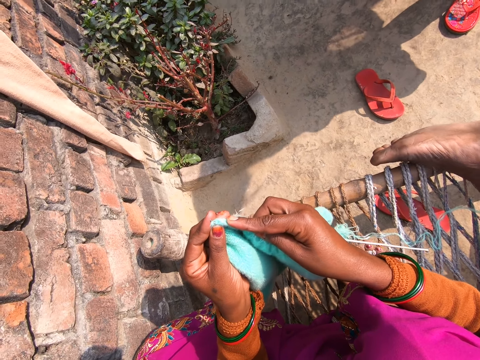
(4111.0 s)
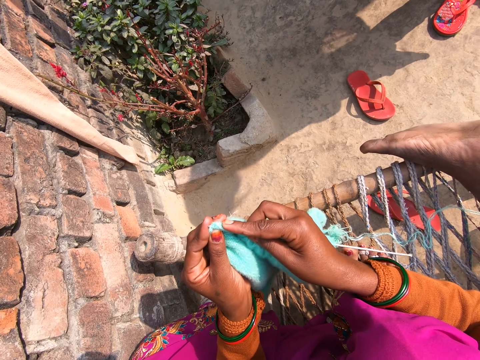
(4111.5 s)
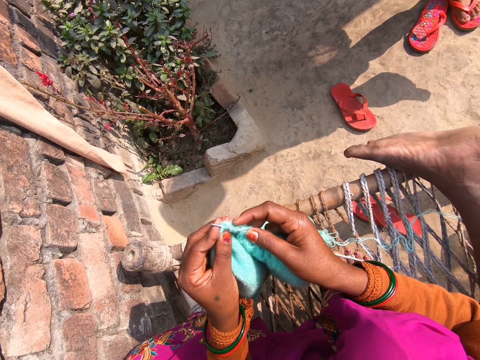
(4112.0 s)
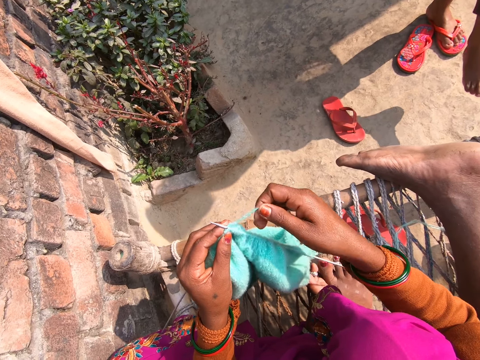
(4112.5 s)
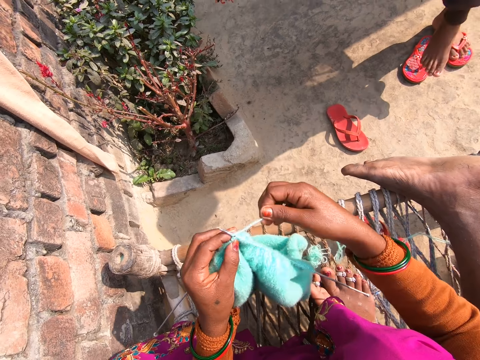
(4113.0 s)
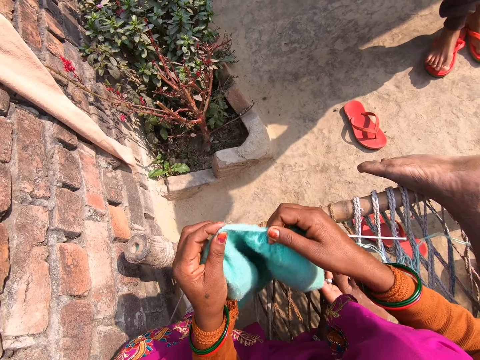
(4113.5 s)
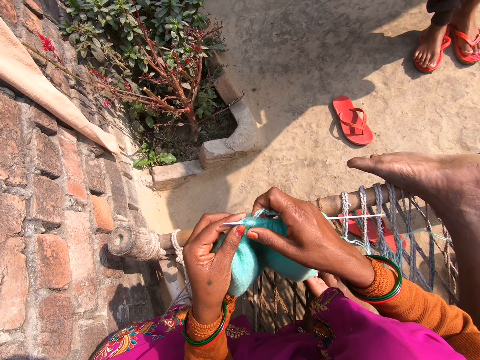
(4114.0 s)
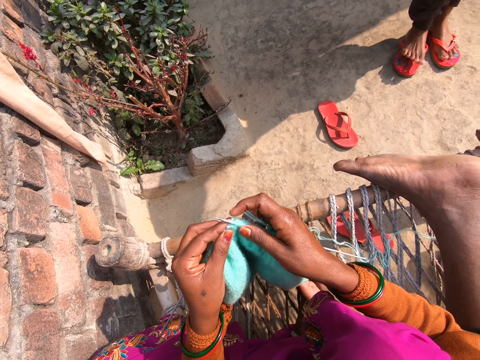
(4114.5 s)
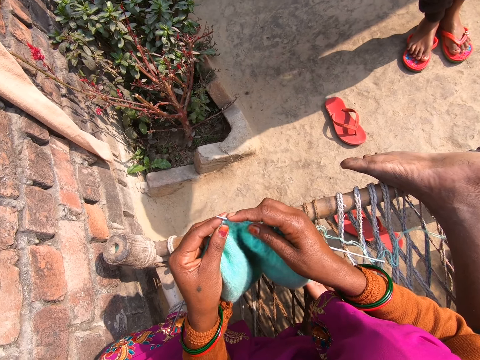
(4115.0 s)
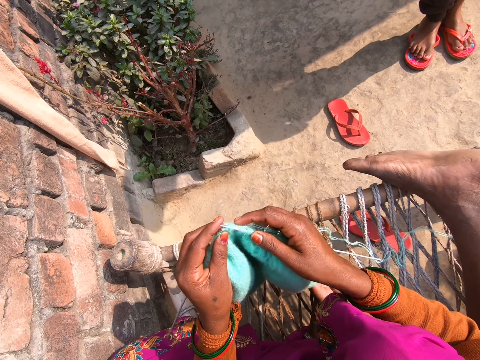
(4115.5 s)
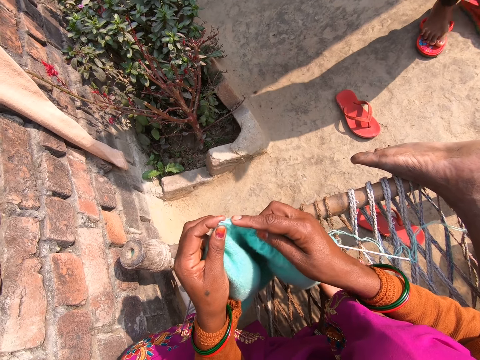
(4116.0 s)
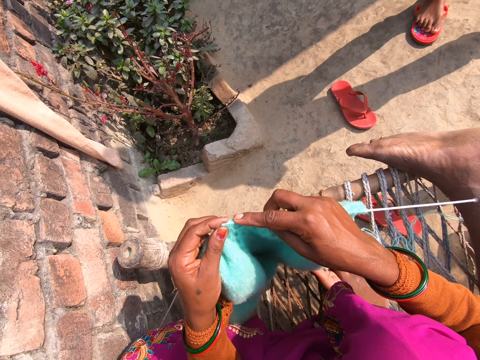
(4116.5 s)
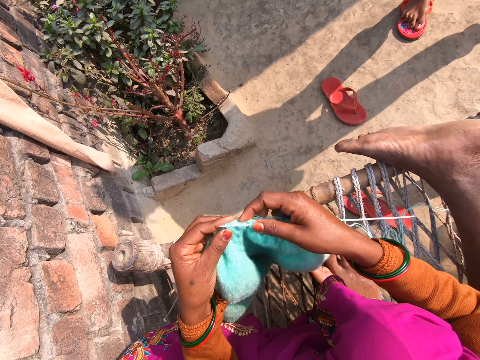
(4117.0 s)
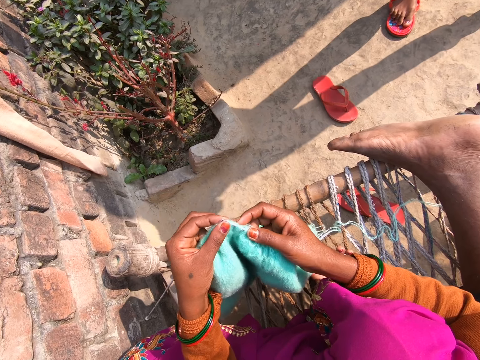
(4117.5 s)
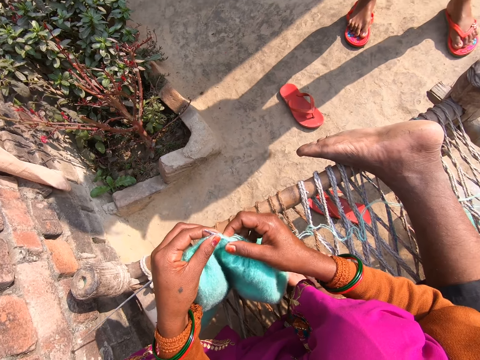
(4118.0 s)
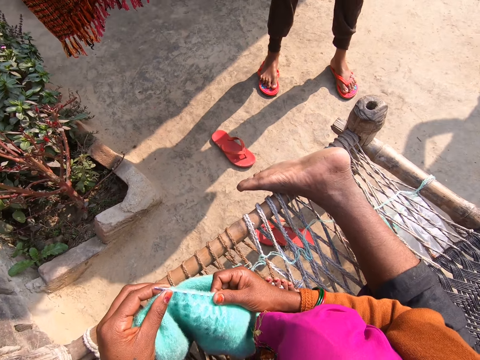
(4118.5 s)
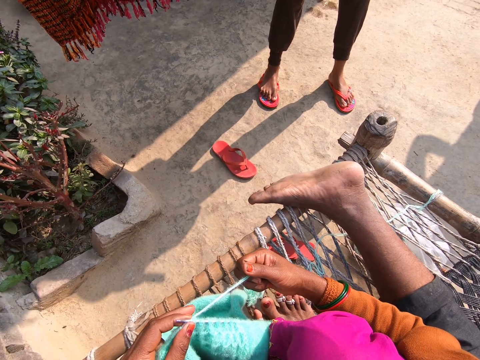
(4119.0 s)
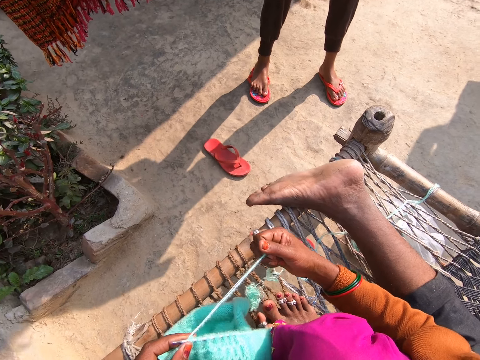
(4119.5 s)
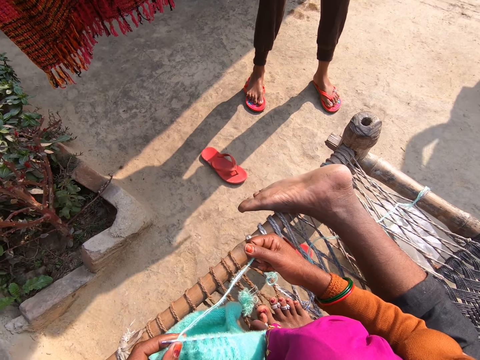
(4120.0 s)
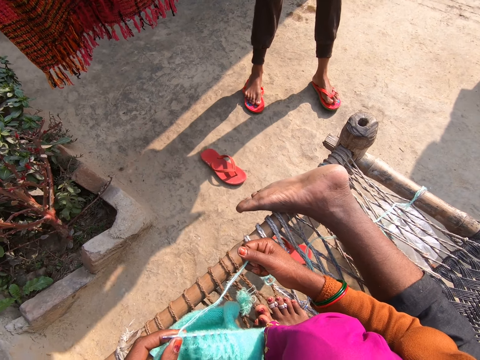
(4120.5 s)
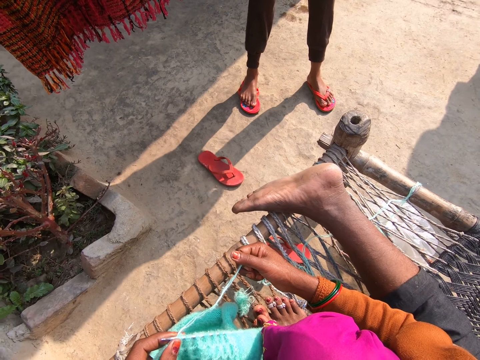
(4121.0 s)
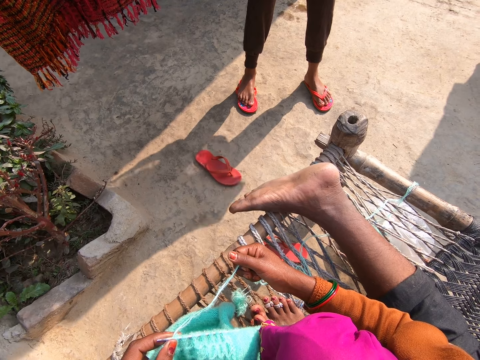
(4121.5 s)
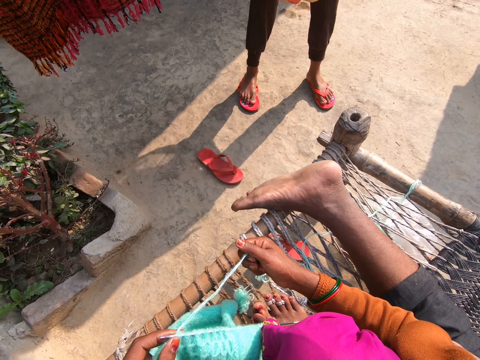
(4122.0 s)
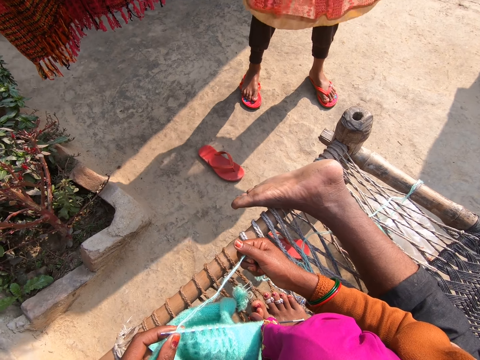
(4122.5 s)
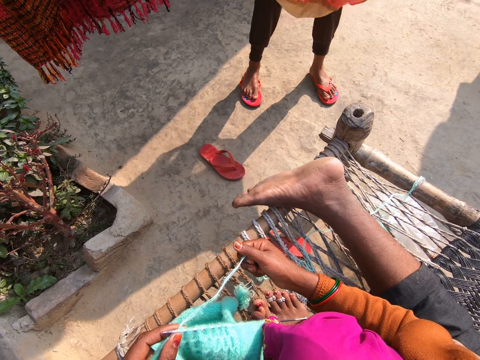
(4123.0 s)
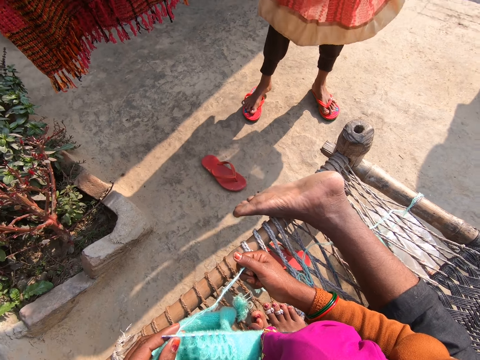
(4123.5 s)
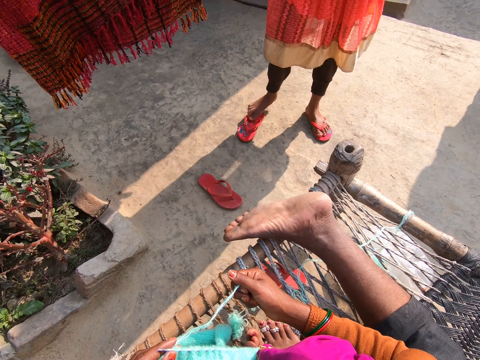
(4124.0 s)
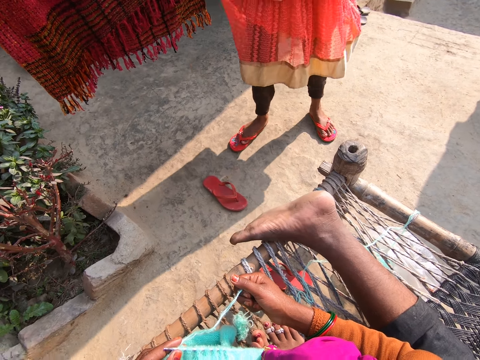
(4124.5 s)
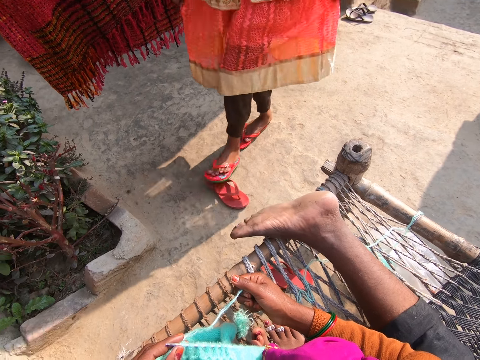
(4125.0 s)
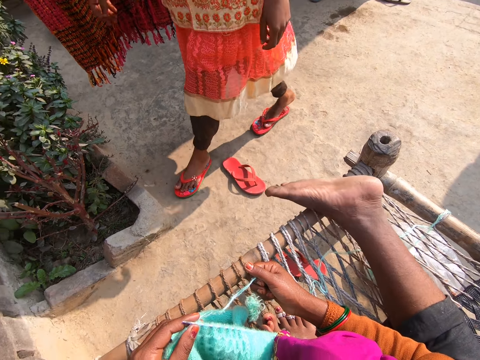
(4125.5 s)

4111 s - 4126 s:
The camera wearer knits the piece of cloth. They converse with a lady.

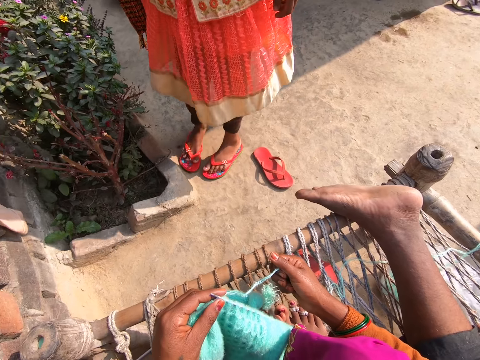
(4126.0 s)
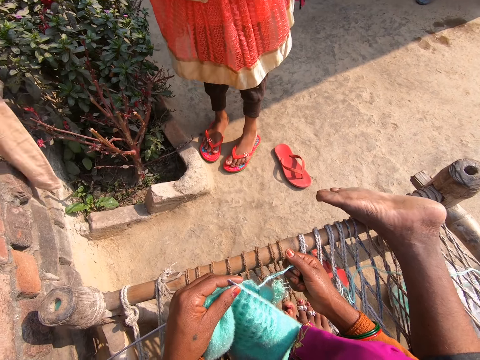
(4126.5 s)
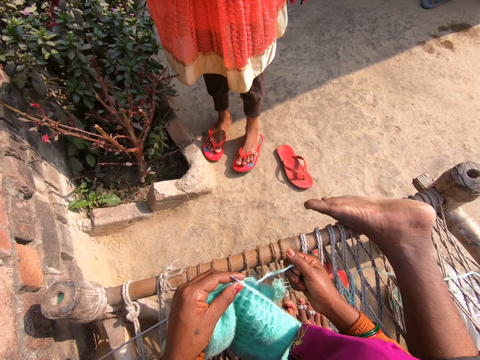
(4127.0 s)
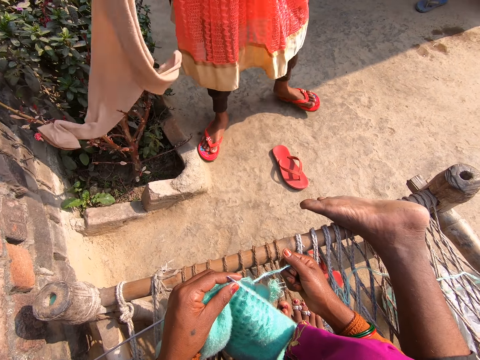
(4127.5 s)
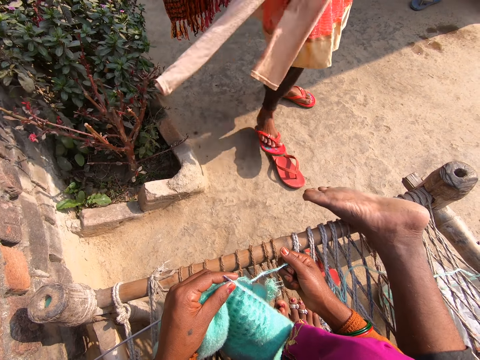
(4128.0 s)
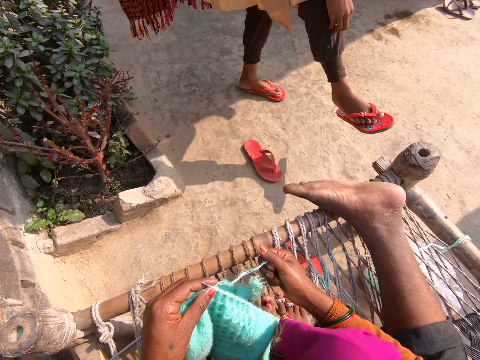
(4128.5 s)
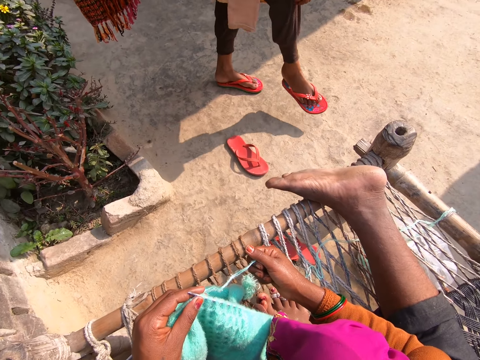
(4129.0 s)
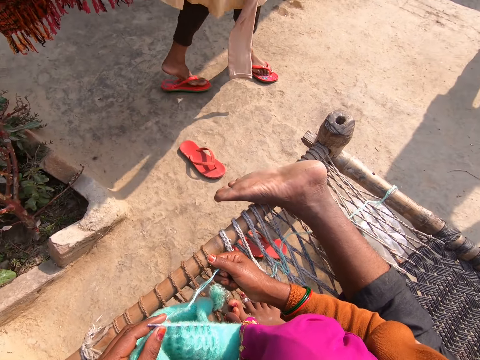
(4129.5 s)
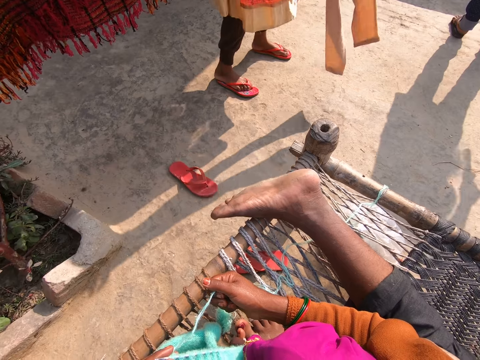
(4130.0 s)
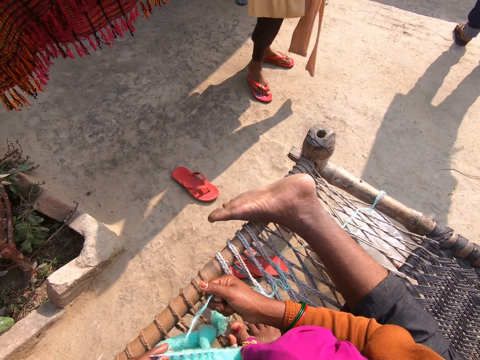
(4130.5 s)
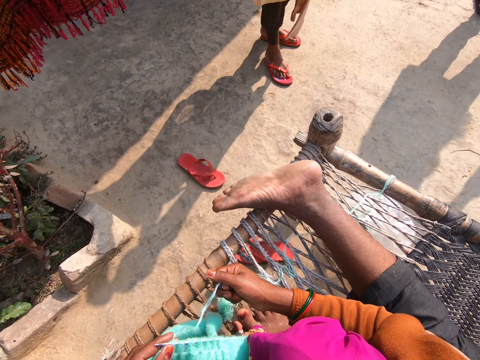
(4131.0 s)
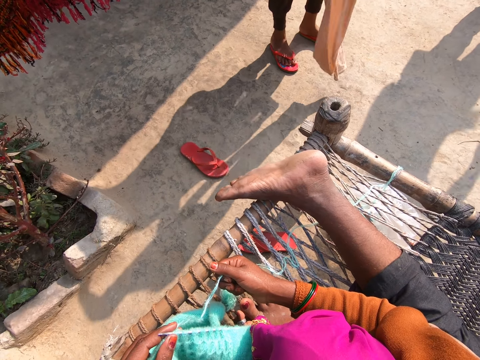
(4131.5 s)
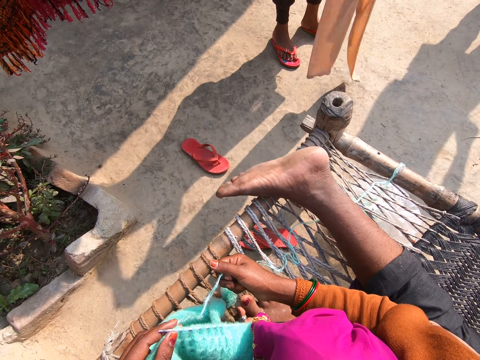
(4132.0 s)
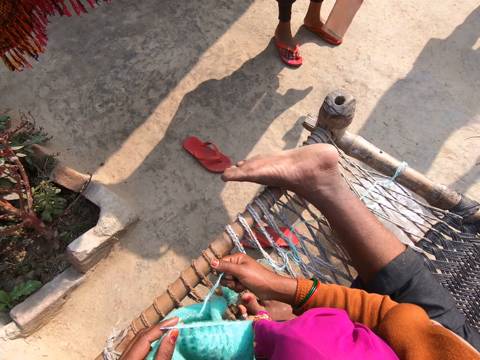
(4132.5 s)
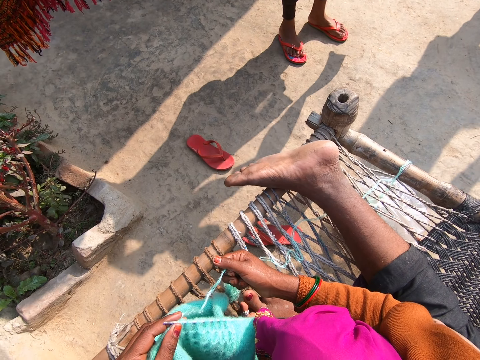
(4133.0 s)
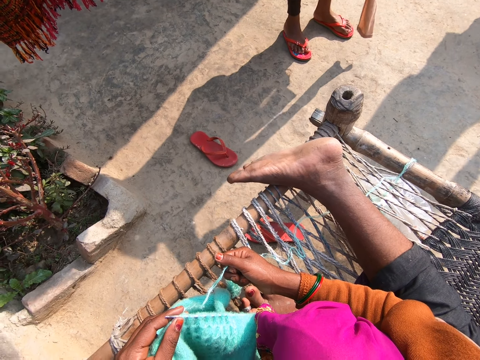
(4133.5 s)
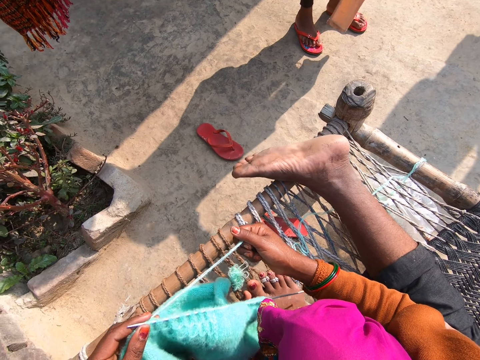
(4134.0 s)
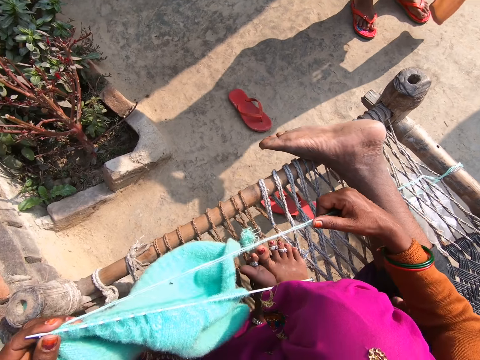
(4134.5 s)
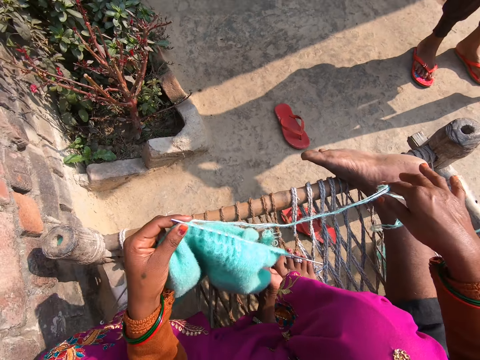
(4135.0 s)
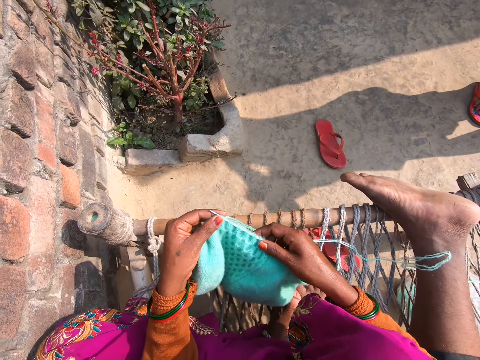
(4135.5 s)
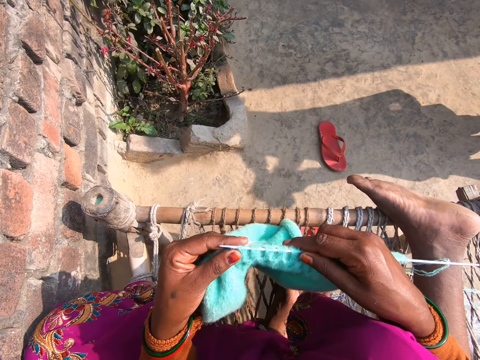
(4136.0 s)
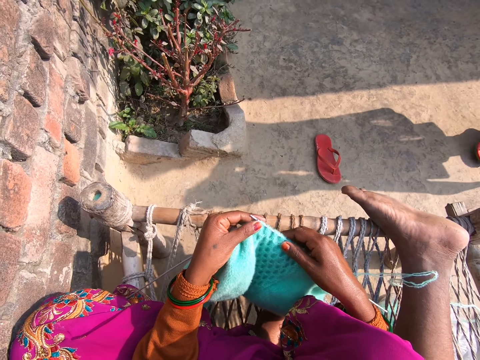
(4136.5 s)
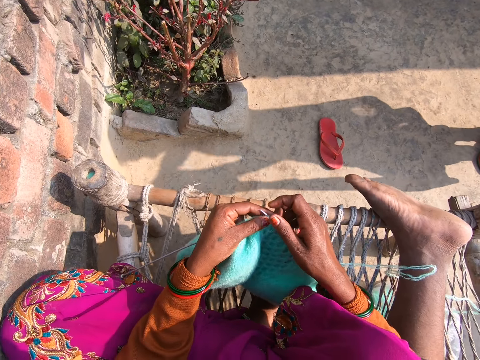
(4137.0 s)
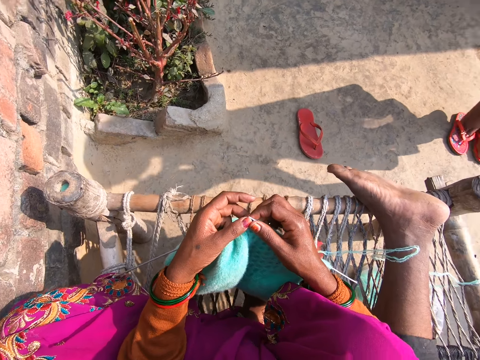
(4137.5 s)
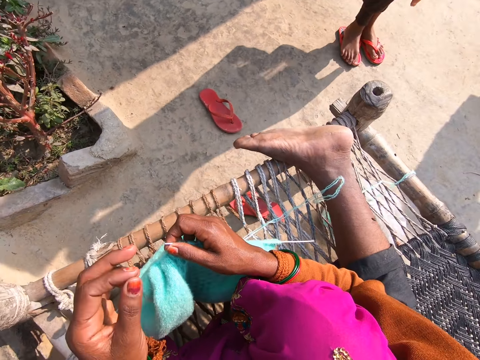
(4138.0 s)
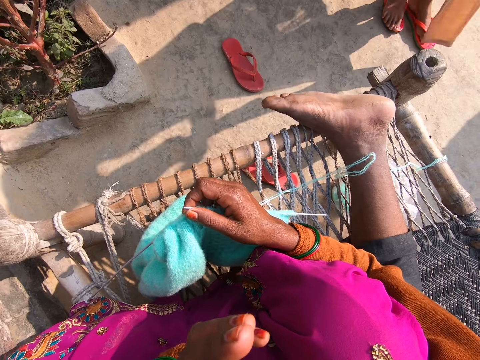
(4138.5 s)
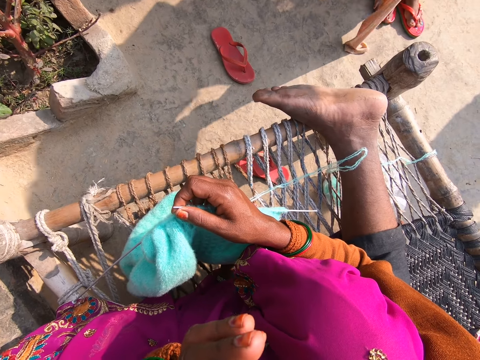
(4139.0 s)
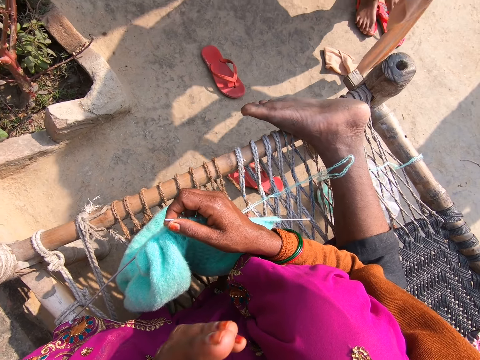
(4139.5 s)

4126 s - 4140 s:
The woman picks up a pair of trousers from a cloth line. The camera wearer cleans her nose with her left hand.
